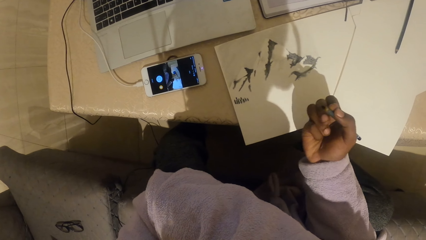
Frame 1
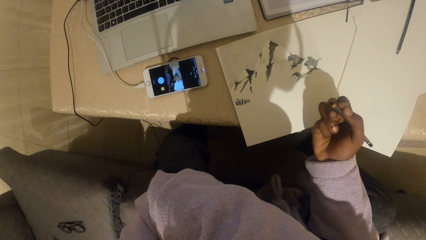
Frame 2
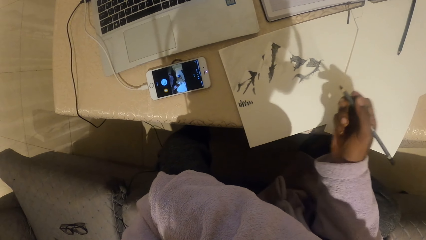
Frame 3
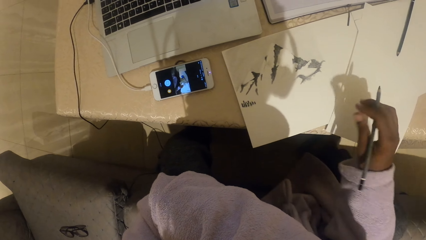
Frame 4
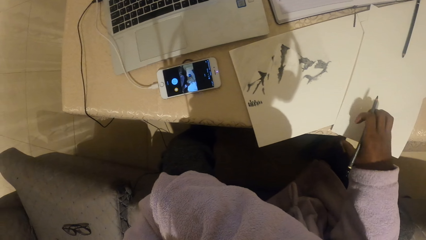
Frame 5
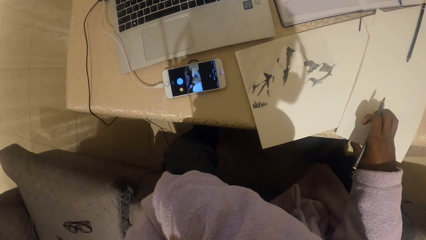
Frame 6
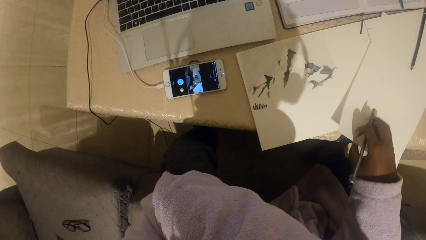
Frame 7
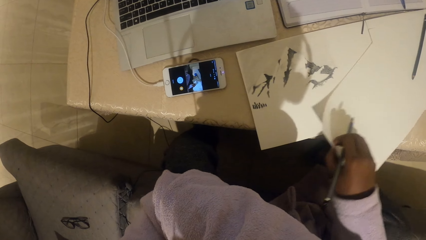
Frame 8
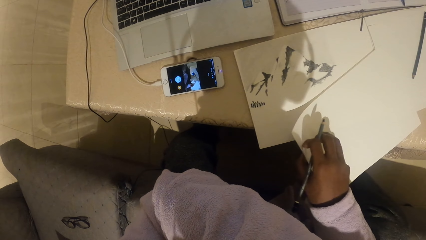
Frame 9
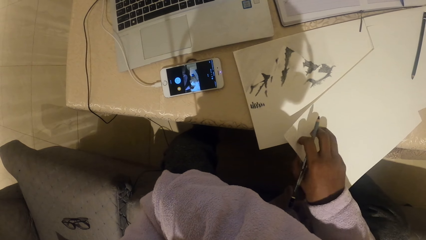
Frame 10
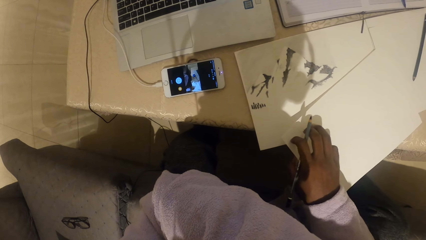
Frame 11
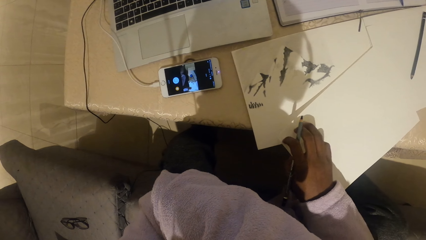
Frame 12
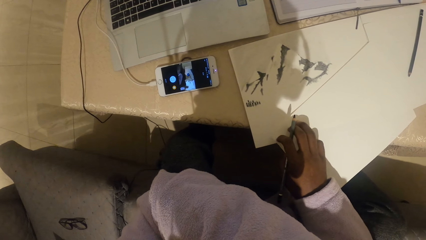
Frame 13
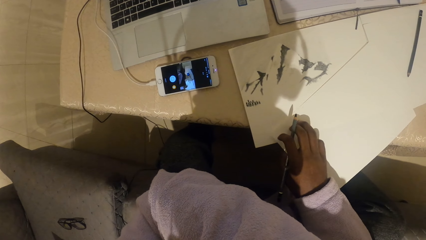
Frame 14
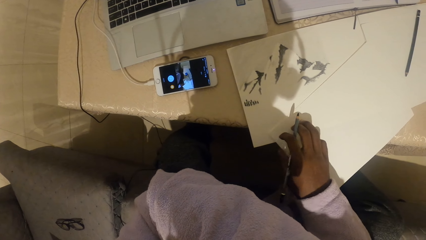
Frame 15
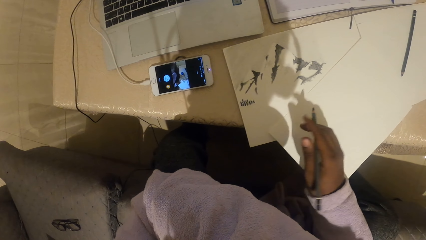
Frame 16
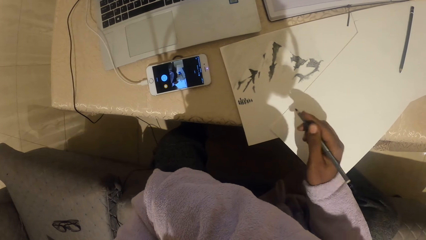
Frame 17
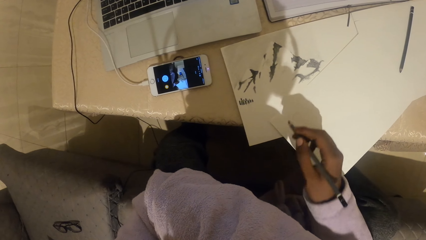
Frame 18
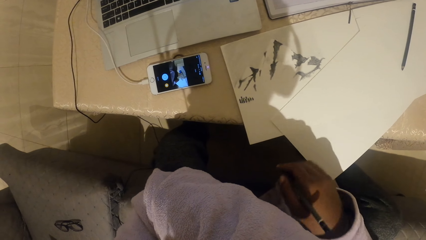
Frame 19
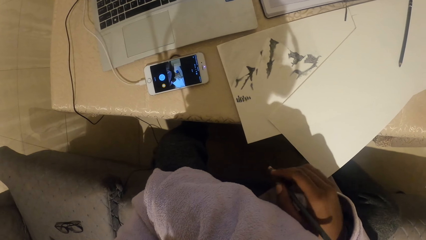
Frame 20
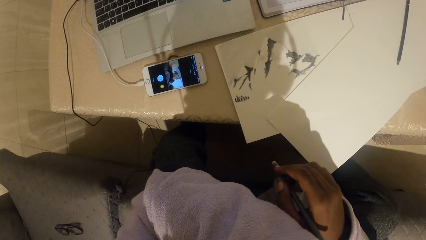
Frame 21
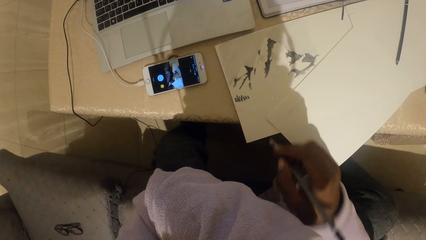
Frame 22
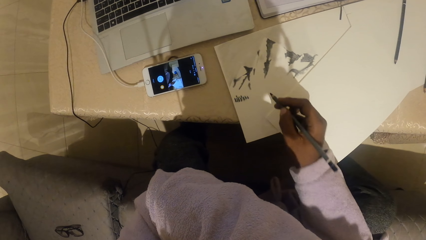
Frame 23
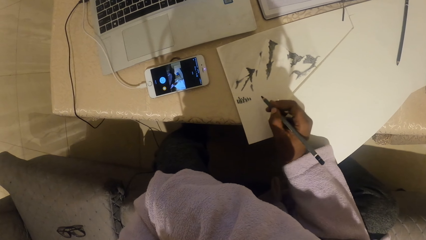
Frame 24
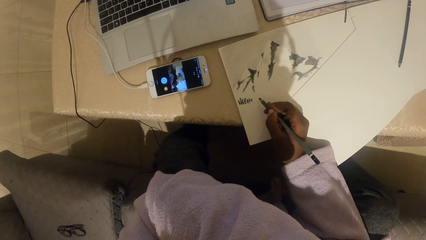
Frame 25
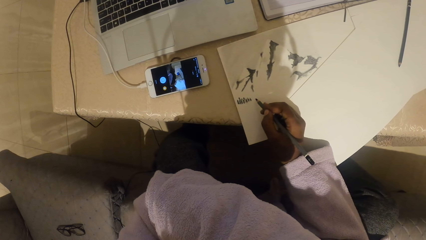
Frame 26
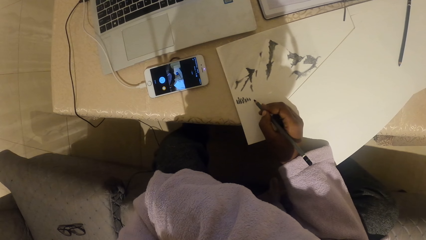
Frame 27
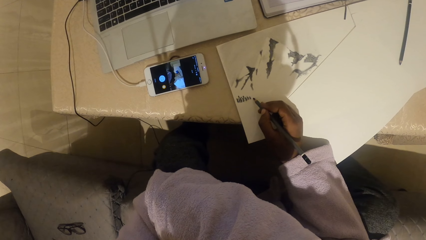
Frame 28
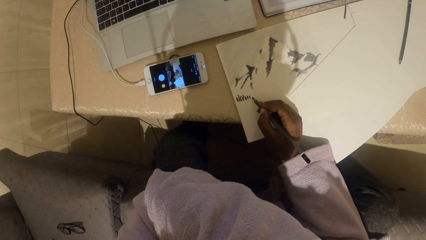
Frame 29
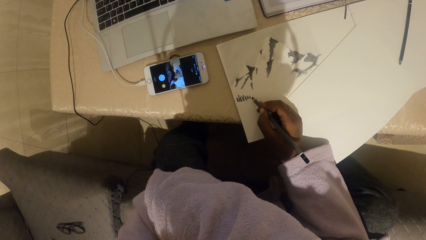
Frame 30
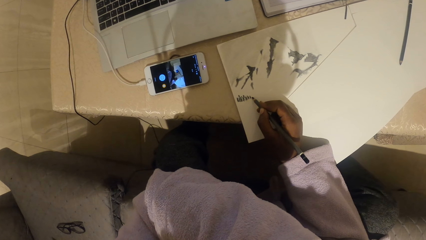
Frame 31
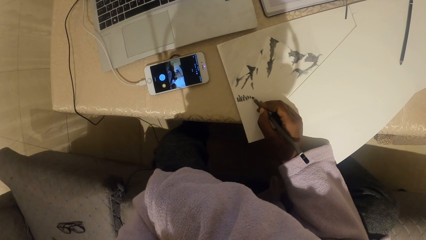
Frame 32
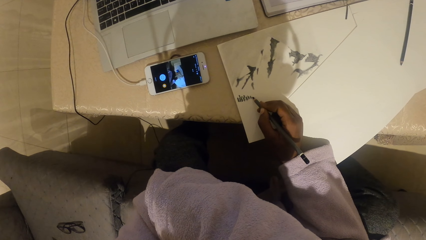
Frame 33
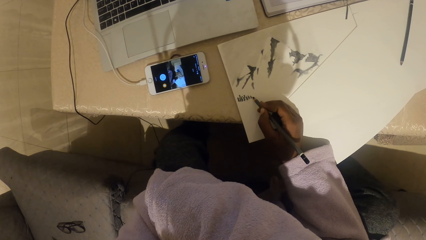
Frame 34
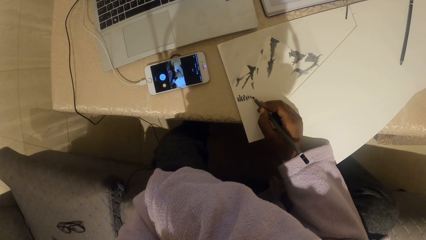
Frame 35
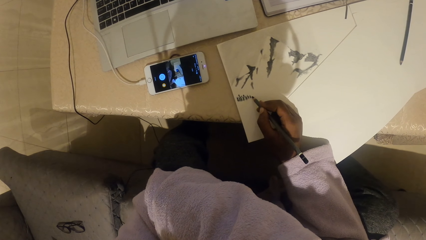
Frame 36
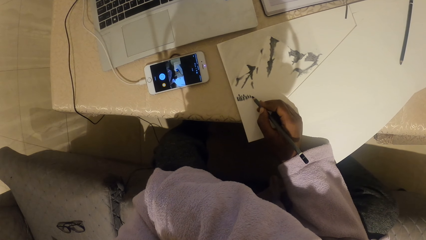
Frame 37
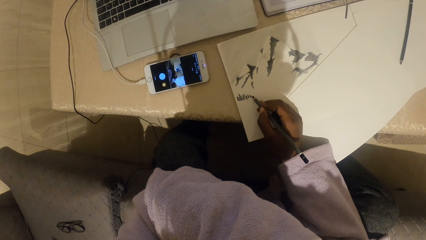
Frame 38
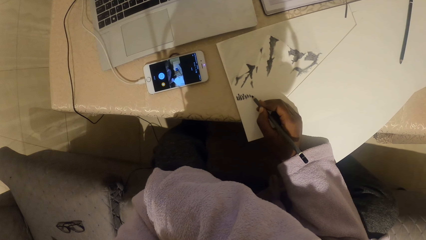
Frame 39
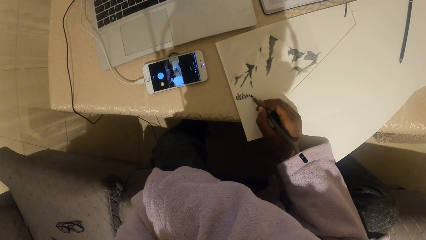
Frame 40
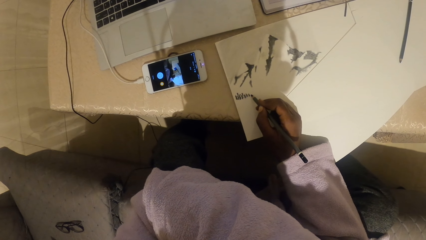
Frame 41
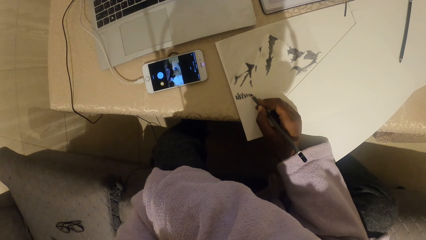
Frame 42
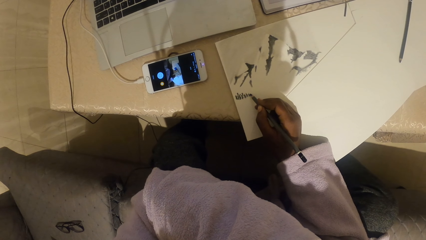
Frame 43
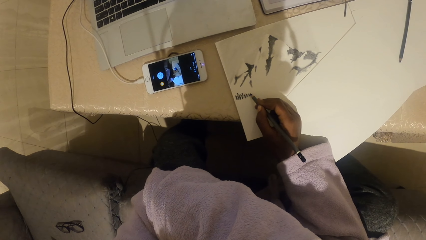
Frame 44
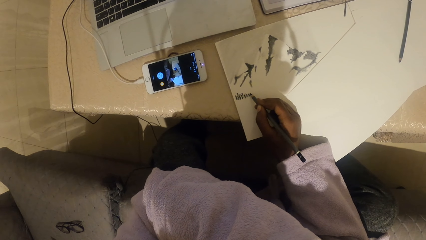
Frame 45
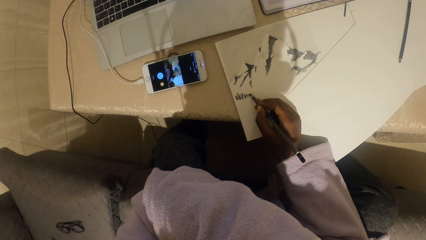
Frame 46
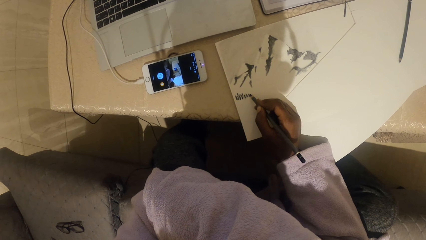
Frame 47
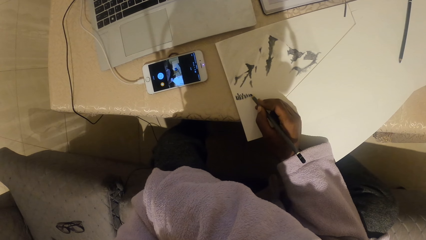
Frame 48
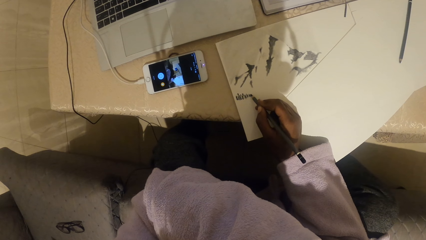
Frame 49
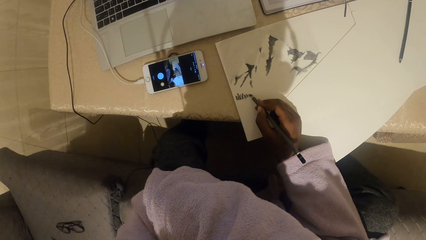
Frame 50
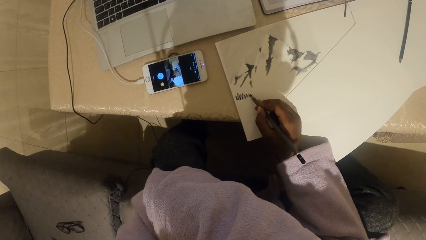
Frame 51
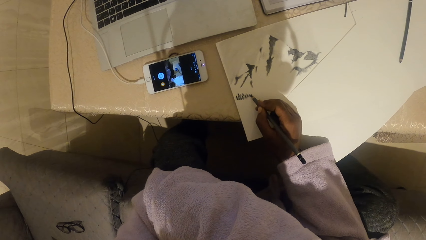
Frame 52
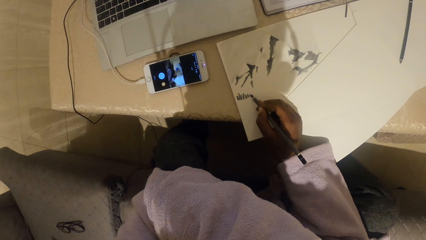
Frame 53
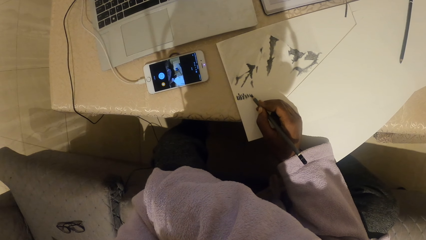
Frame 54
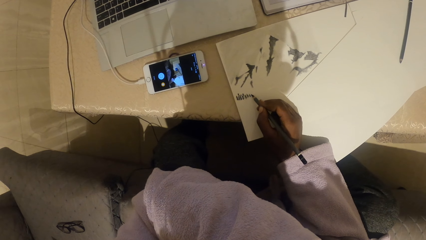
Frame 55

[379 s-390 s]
The camera wearer moves a paper. They draw.

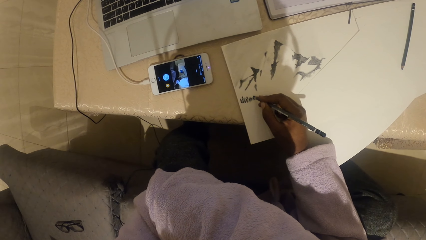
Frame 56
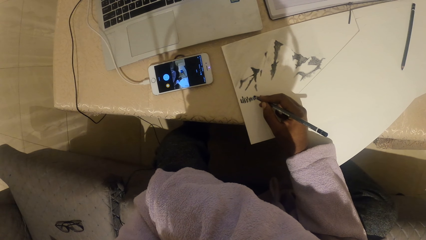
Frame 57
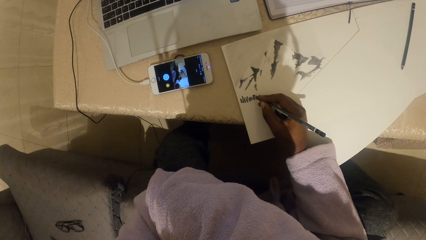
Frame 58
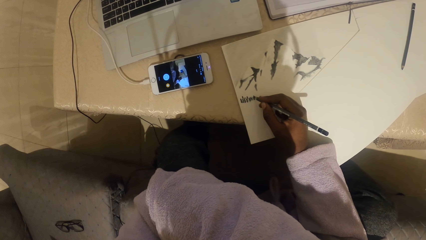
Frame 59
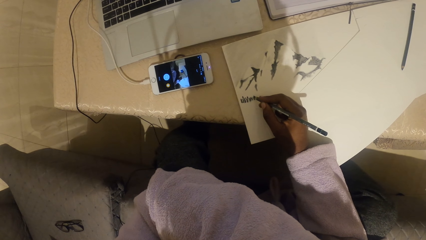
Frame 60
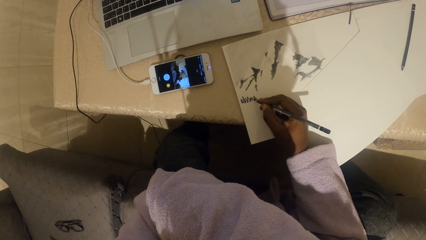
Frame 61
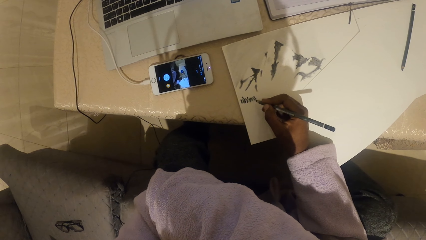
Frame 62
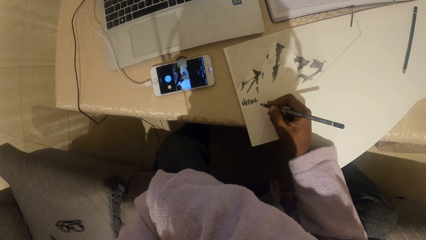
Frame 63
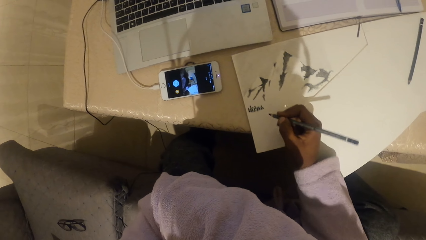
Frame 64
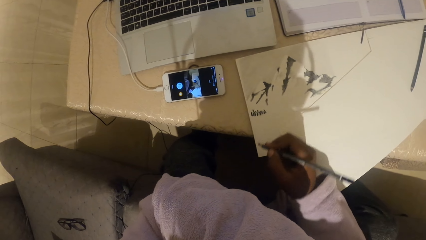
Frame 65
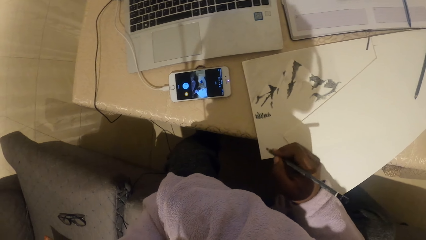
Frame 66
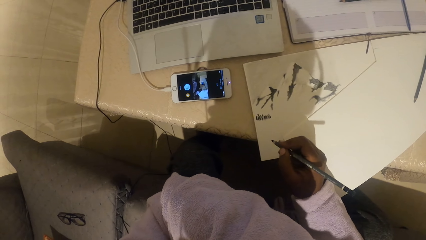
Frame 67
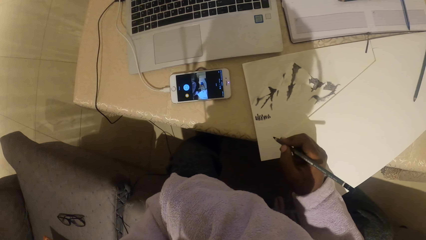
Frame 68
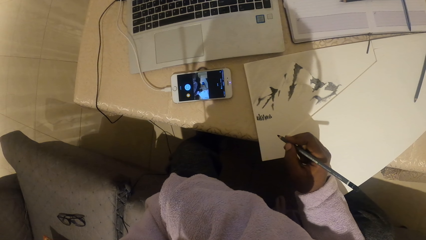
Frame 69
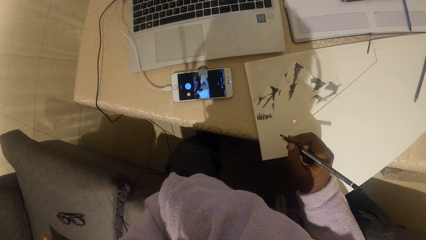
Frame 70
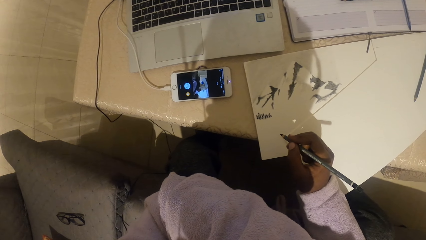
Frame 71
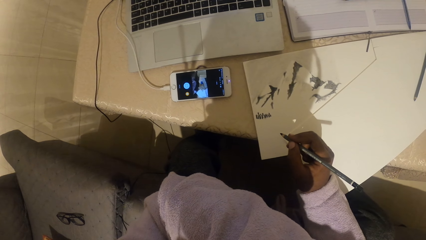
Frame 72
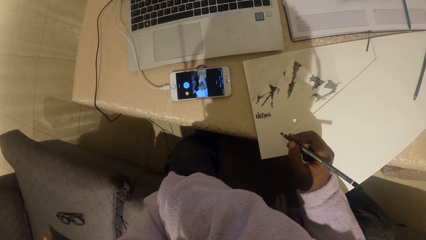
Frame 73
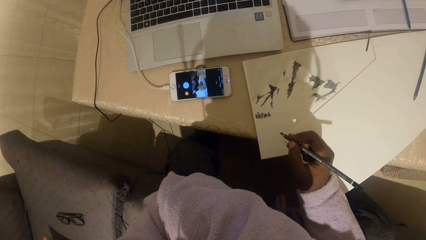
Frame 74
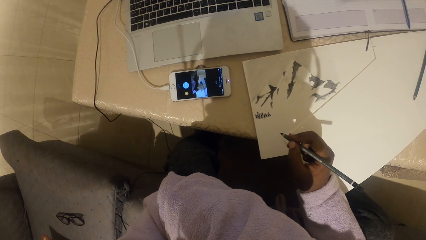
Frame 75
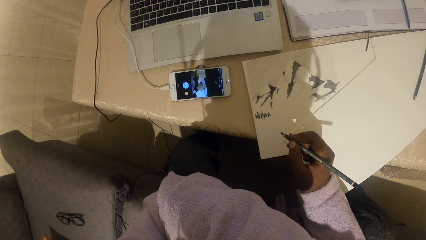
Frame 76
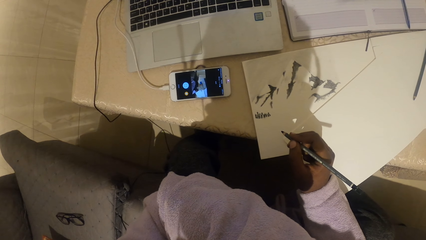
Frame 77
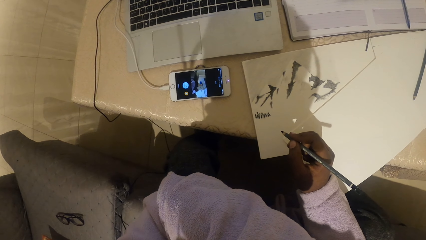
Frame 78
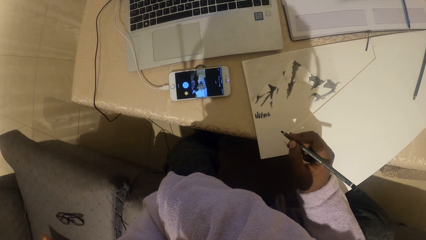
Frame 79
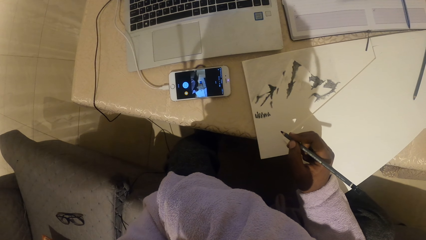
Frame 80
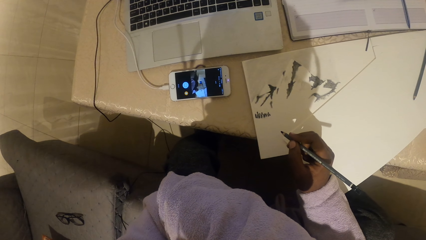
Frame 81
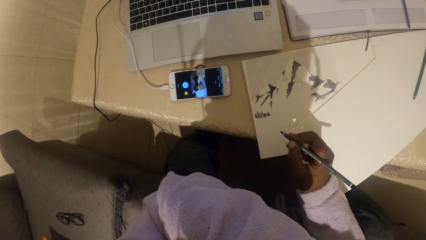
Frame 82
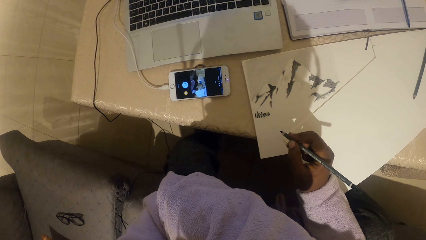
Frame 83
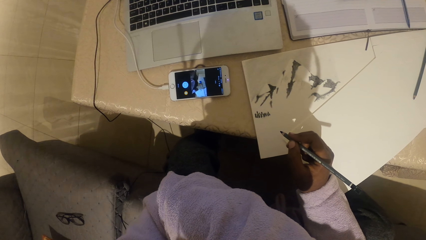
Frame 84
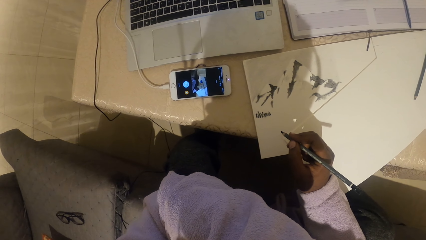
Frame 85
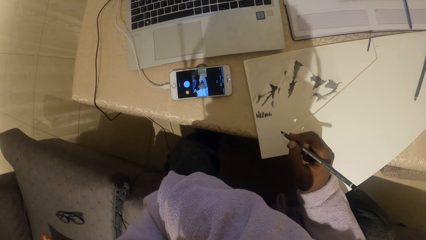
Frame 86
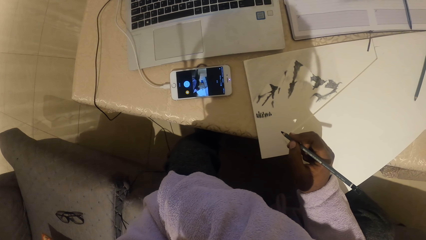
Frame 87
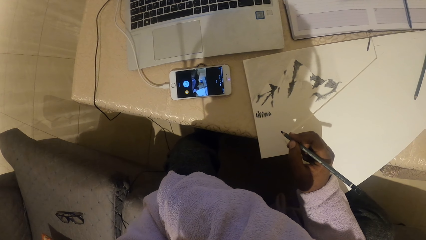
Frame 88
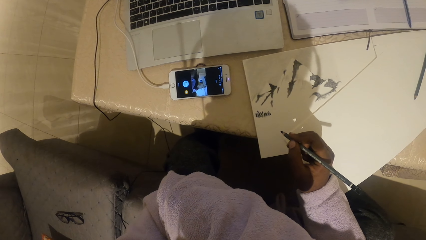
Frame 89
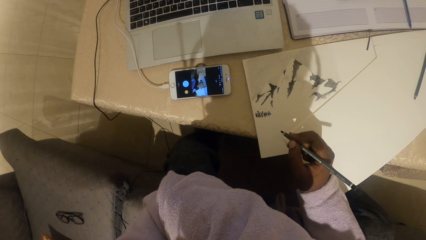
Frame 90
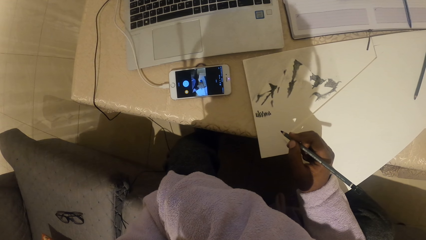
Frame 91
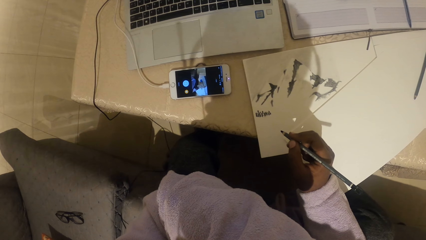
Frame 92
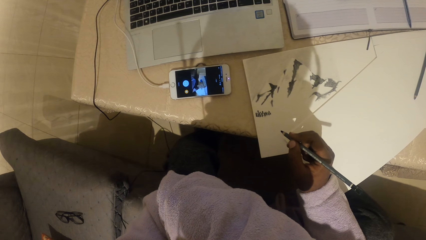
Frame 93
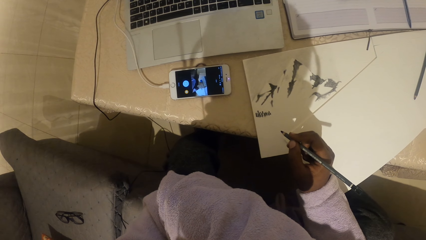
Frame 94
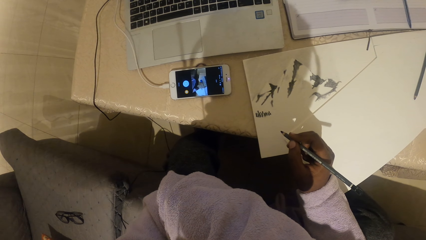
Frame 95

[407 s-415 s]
The camera wearer looks at the drawing.
